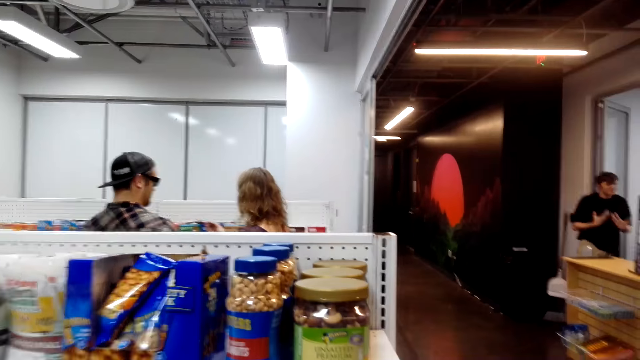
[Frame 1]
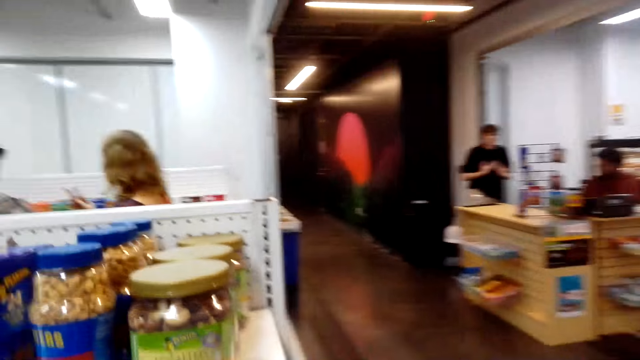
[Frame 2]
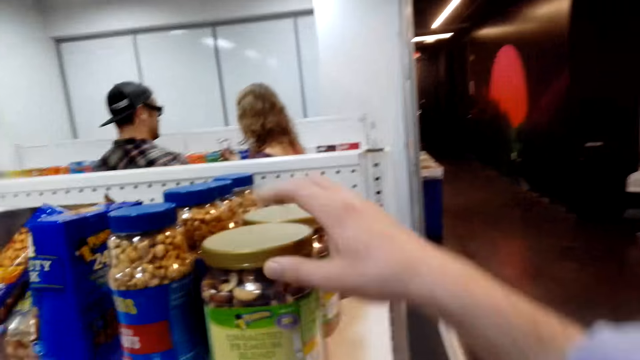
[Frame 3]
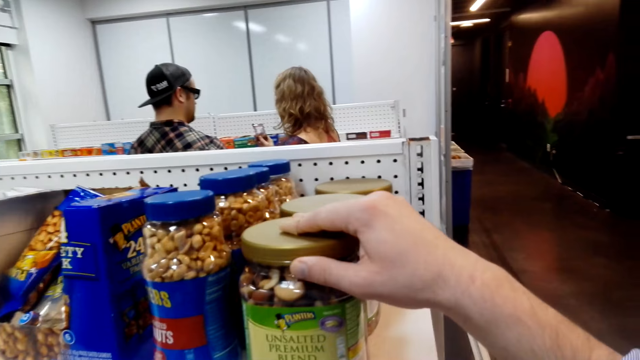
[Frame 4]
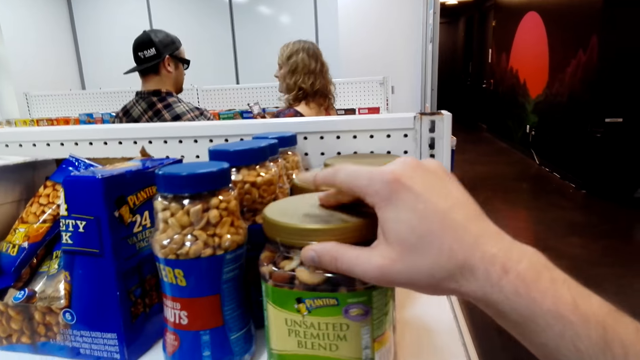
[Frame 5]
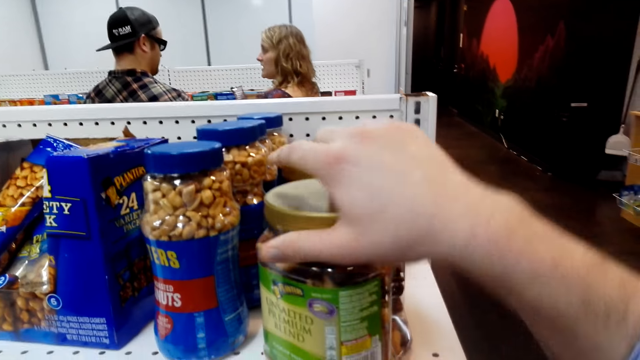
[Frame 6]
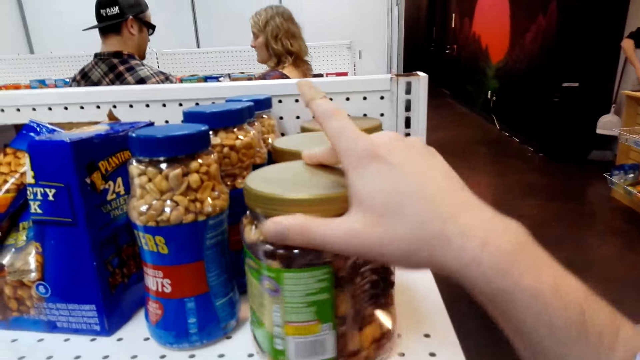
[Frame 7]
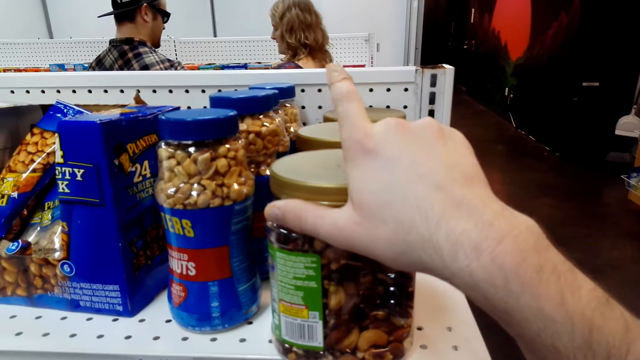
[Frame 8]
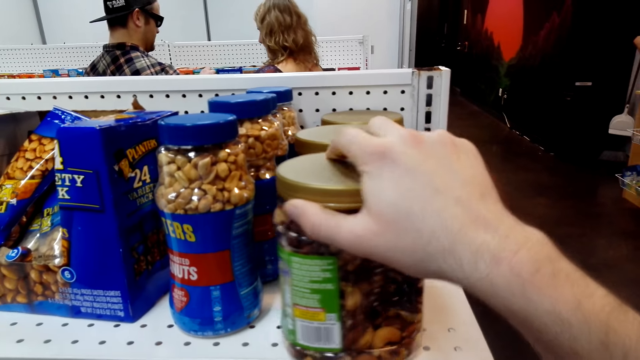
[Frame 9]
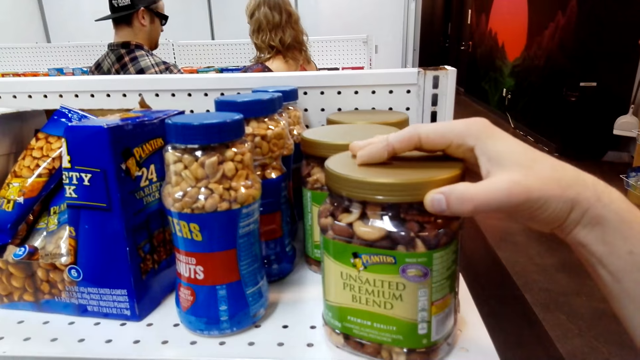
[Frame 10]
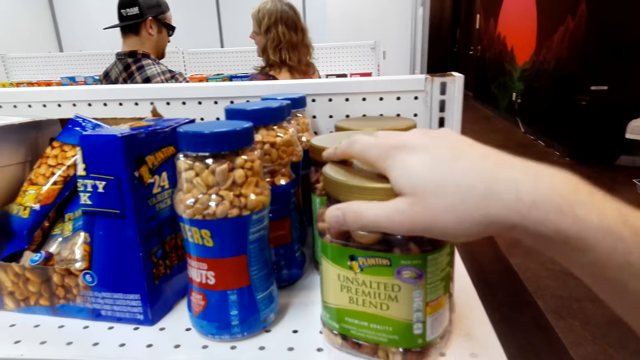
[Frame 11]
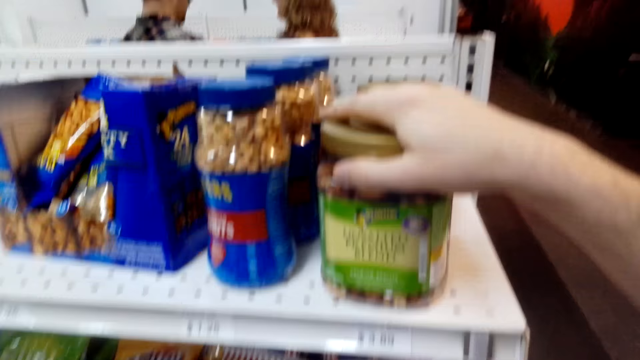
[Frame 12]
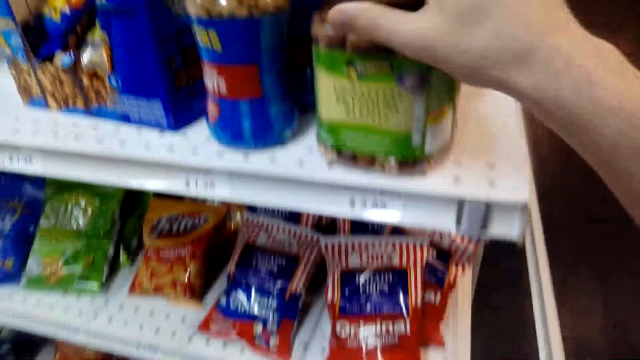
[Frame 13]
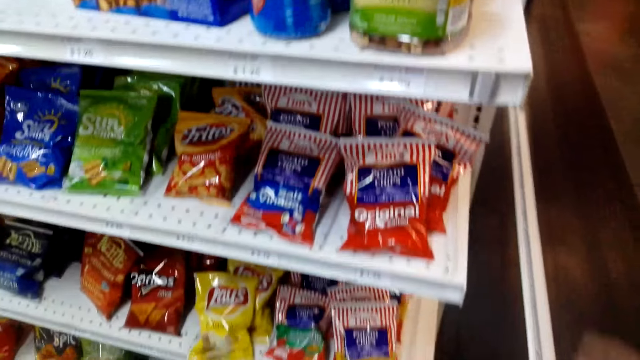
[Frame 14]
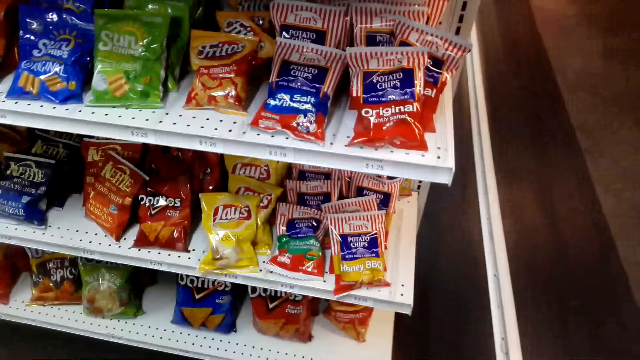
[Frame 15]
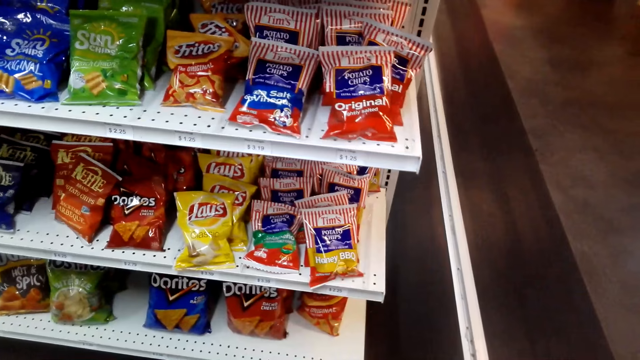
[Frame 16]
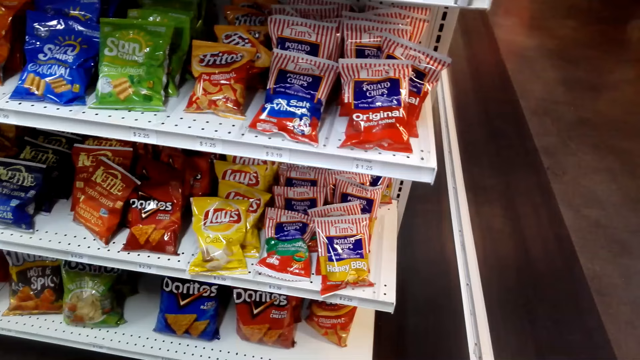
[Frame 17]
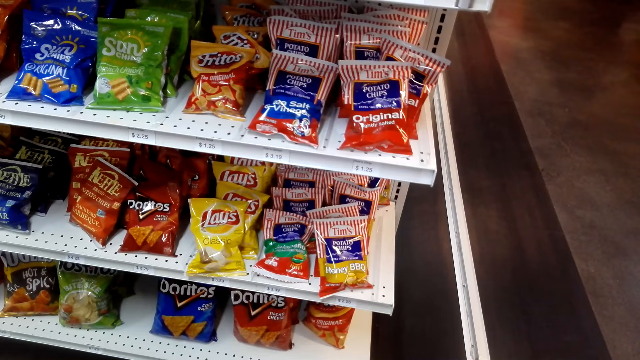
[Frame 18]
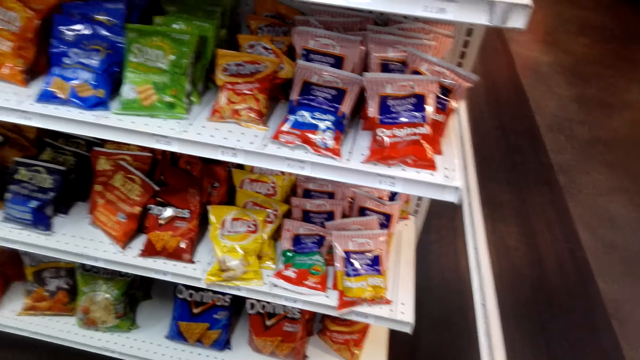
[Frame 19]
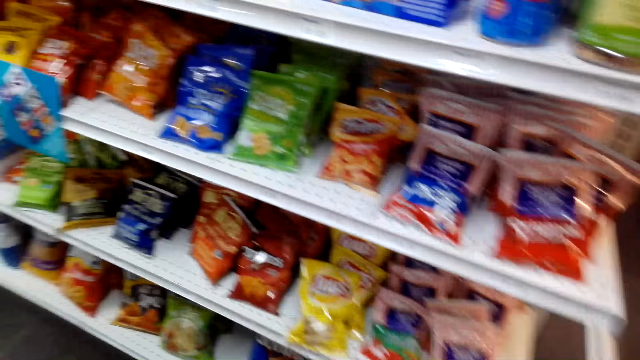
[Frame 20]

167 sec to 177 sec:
The camera wearer touches a bag of cereal. They hold a can of groundnuts. They look at the shelf.

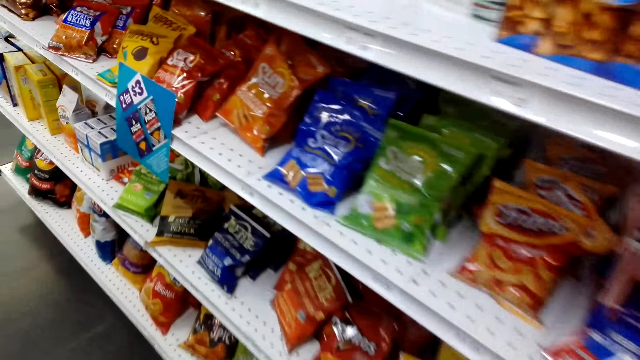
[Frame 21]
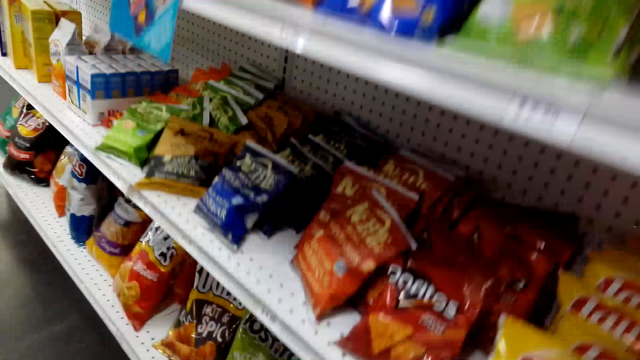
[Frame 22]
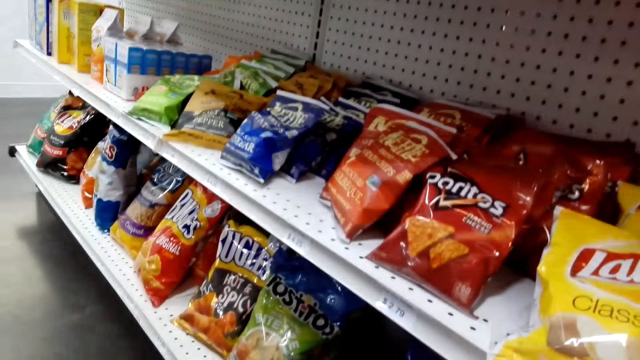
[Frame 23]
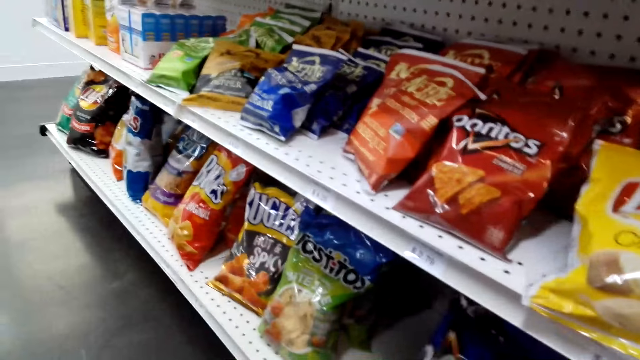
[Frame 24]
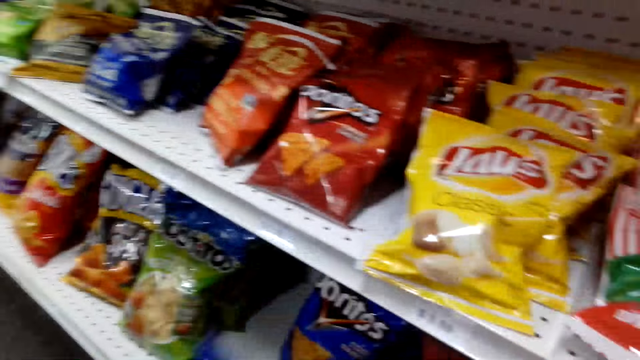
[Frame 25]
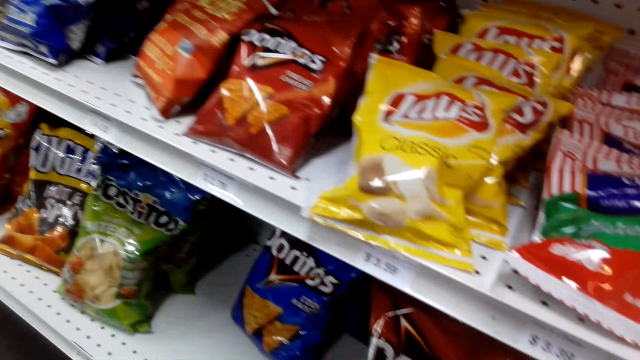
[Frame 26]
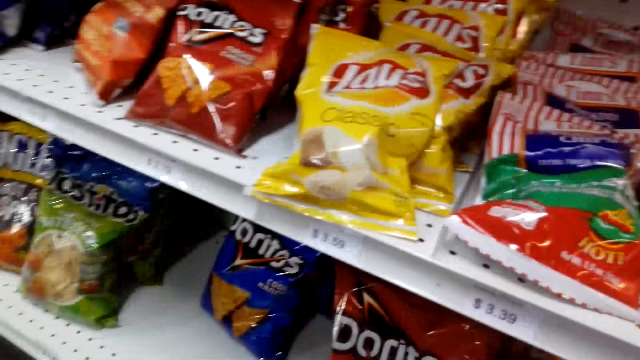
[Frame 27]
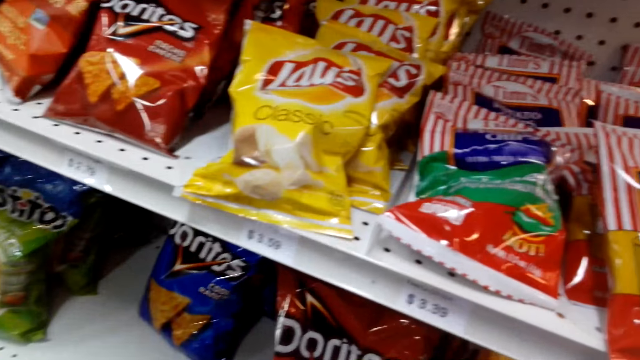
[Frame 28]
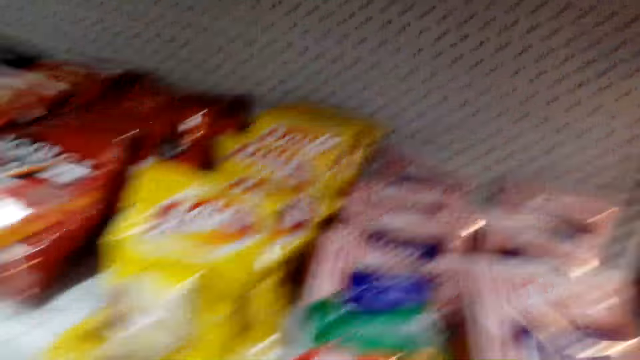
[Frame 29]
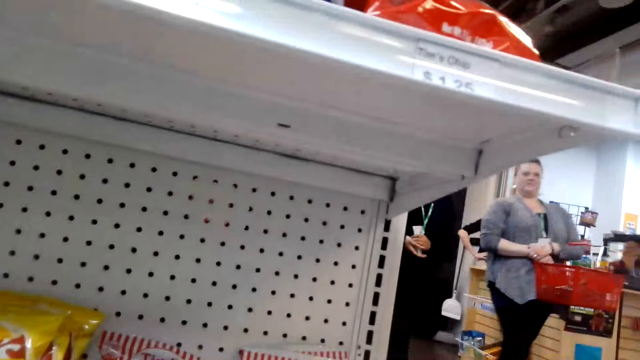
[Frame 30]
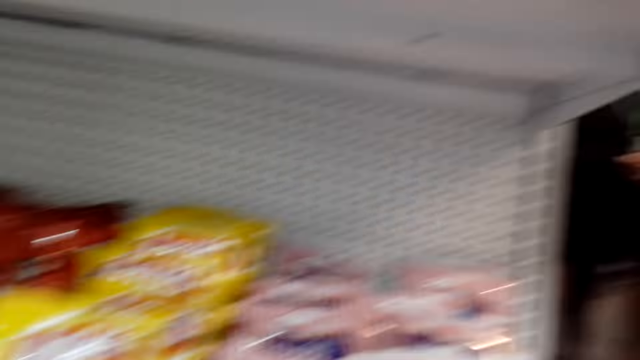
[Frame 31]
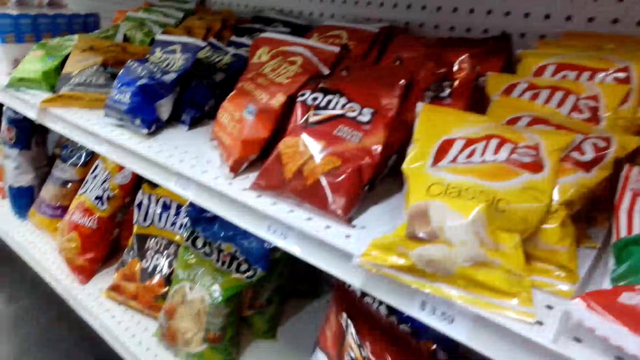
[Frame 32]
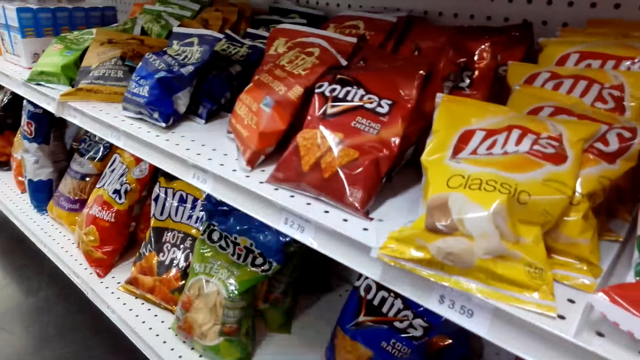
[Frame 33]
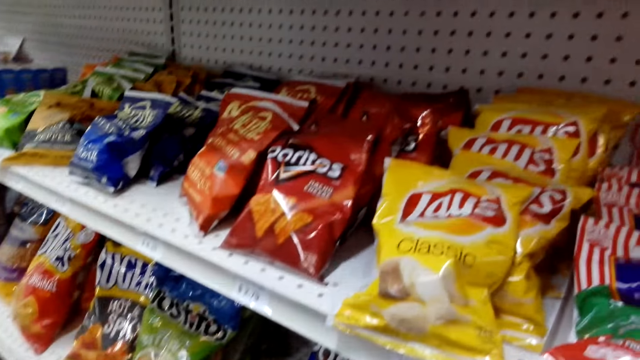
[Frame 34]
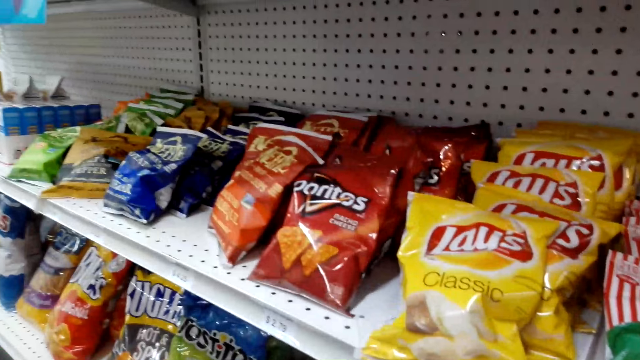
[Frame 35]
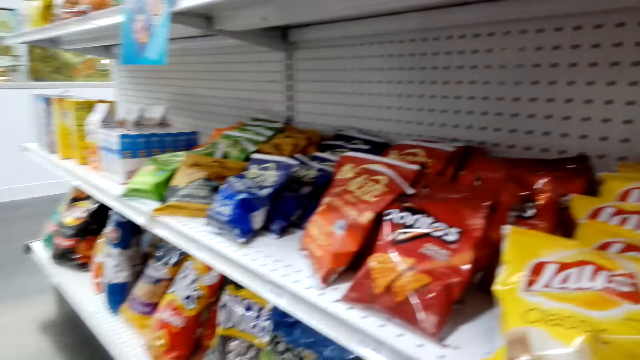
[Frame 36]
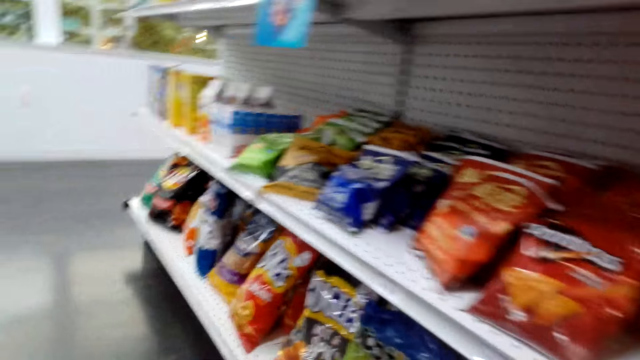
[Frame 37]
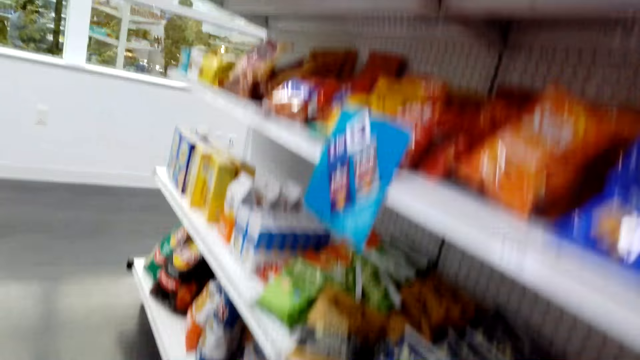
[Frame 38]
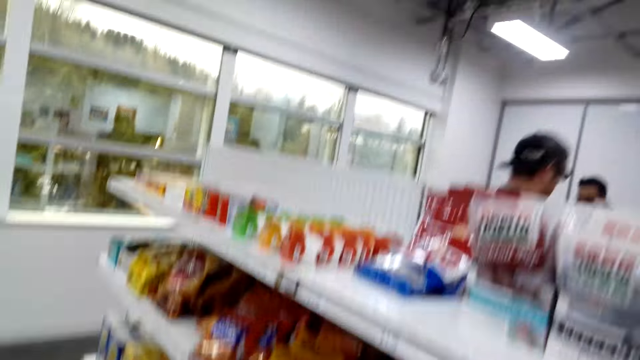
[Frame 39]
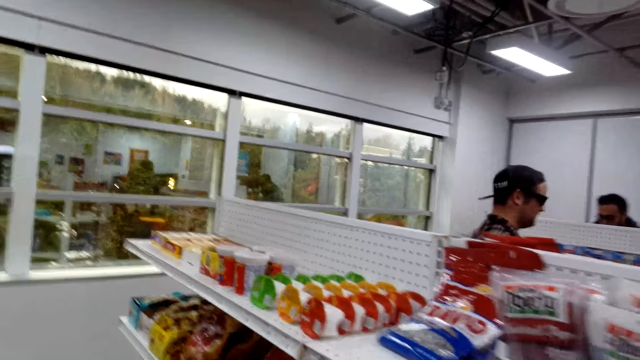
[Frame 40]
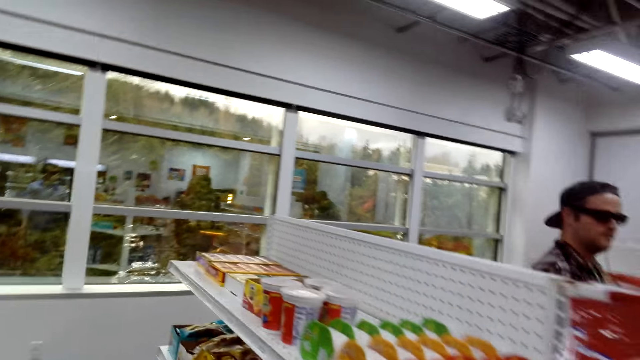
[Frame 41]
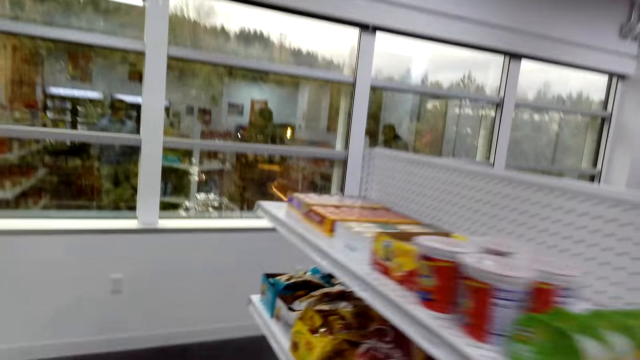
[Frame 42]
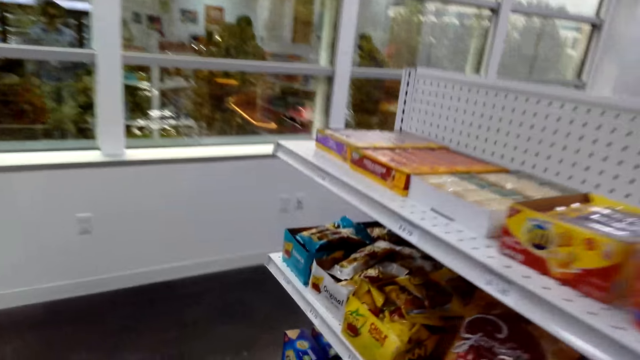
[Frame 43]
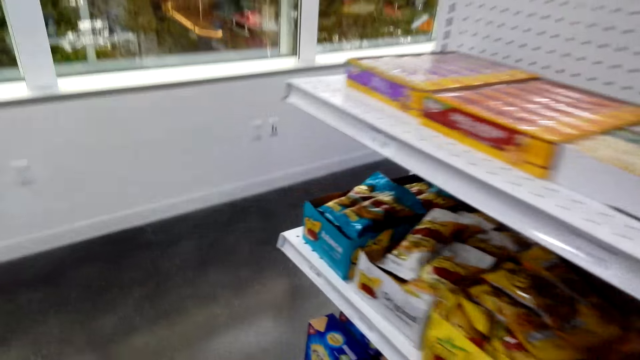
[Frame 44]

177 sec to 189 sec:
The camera wearer picks up a packet of product. They pick up a packet of product again. They touch a bag of snack. They walk around the supermarket. They look at the shelf.
